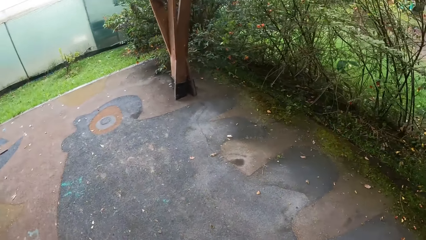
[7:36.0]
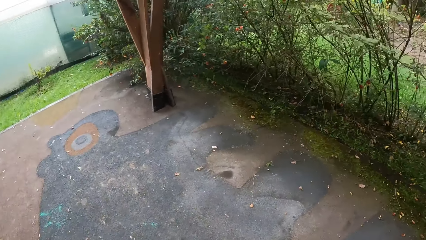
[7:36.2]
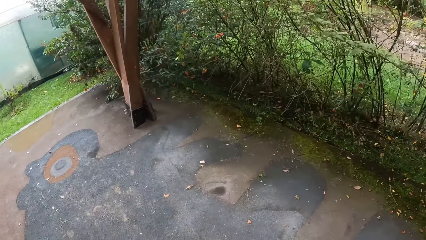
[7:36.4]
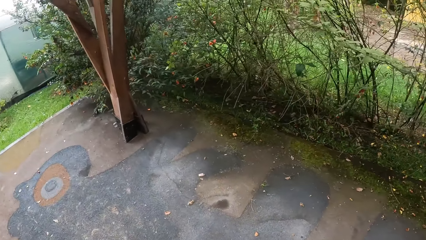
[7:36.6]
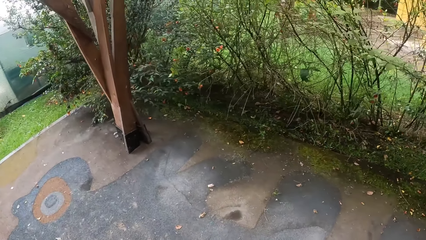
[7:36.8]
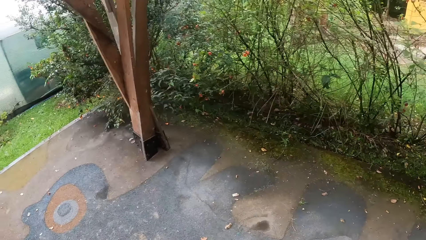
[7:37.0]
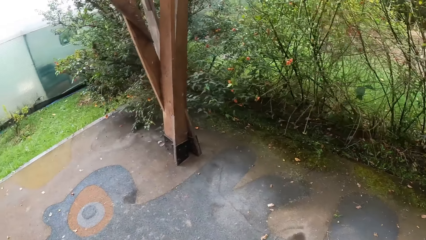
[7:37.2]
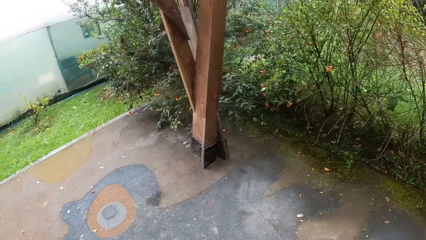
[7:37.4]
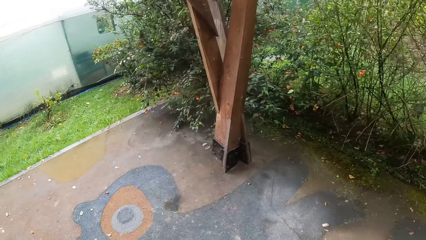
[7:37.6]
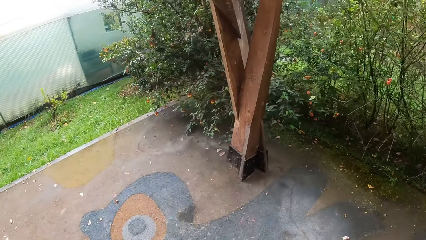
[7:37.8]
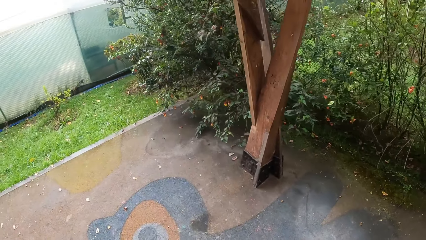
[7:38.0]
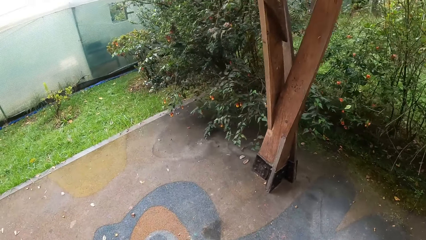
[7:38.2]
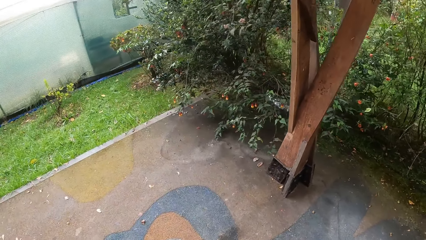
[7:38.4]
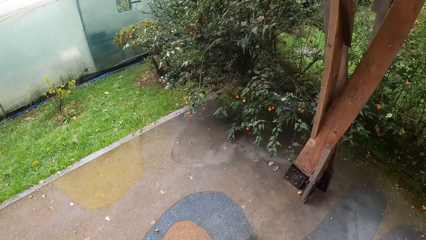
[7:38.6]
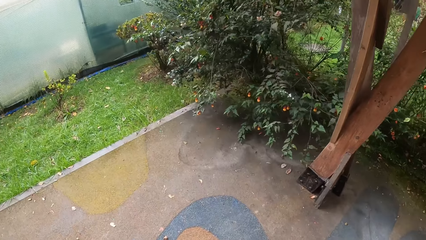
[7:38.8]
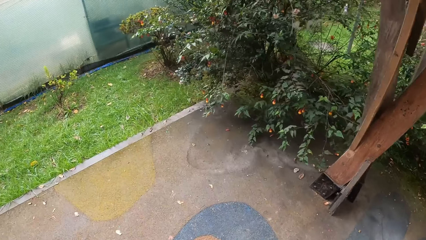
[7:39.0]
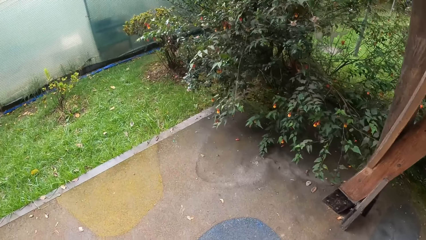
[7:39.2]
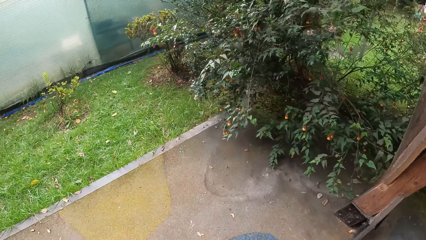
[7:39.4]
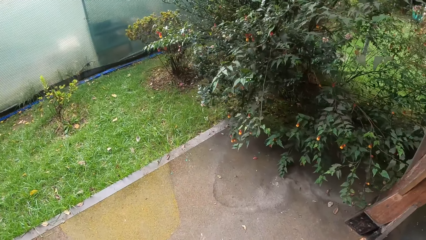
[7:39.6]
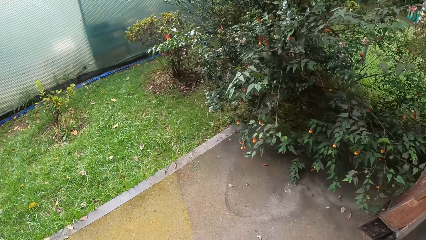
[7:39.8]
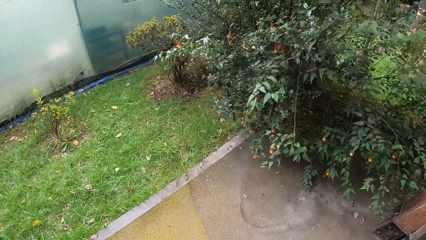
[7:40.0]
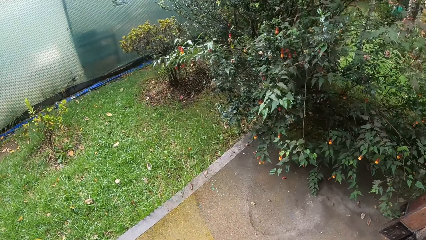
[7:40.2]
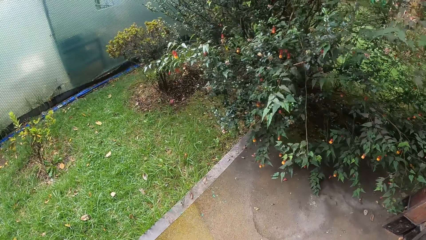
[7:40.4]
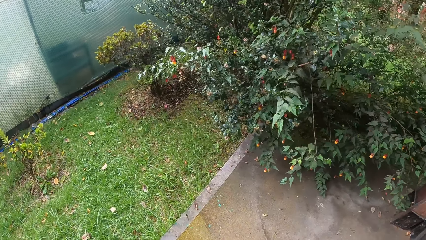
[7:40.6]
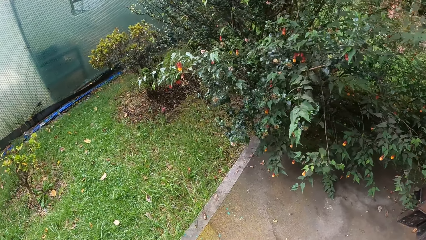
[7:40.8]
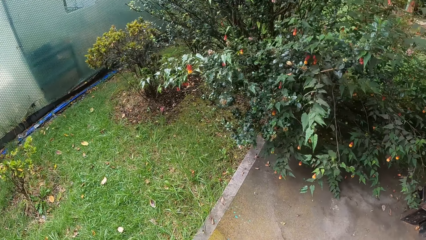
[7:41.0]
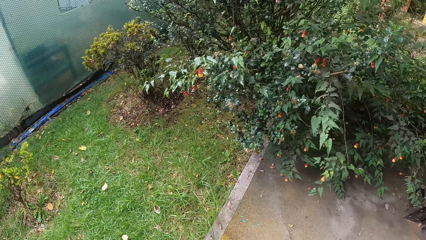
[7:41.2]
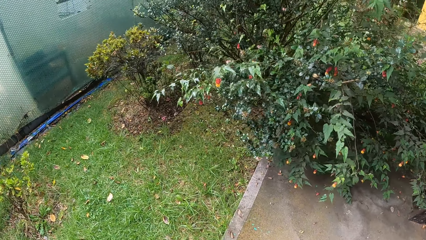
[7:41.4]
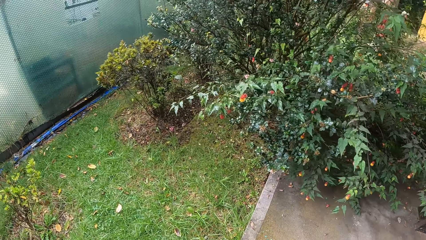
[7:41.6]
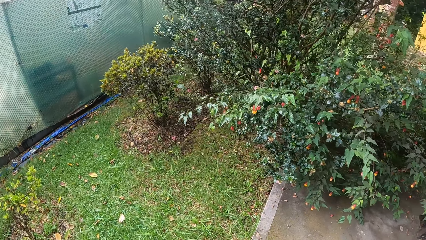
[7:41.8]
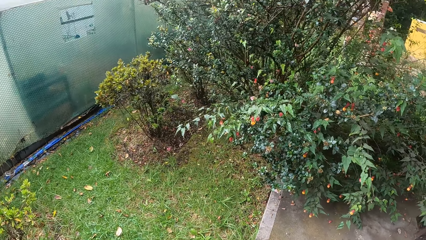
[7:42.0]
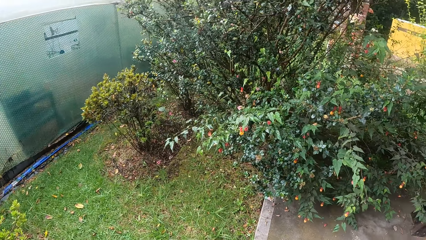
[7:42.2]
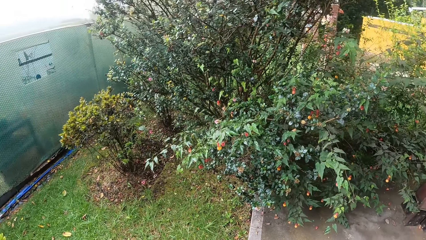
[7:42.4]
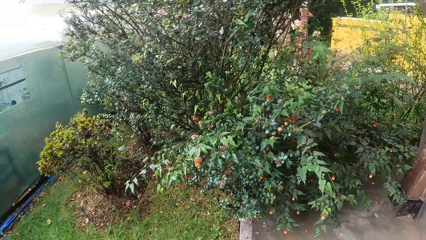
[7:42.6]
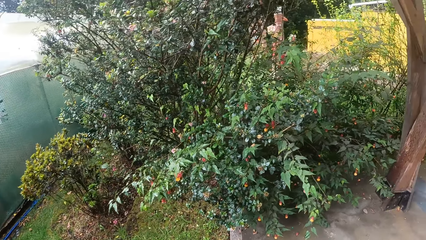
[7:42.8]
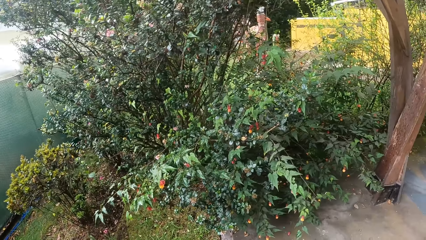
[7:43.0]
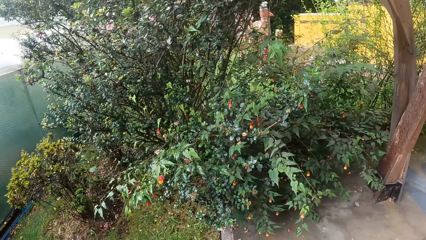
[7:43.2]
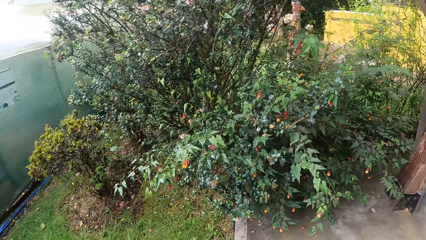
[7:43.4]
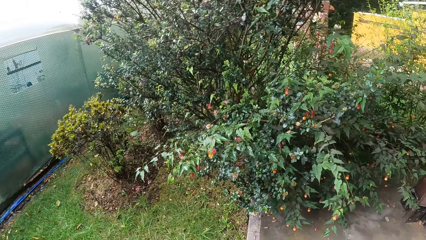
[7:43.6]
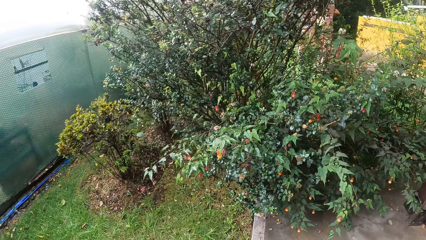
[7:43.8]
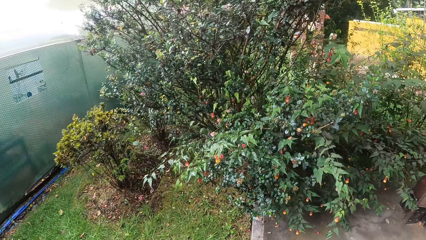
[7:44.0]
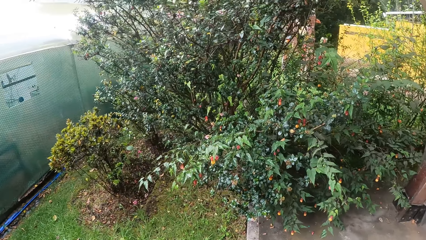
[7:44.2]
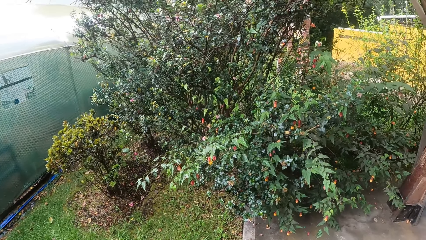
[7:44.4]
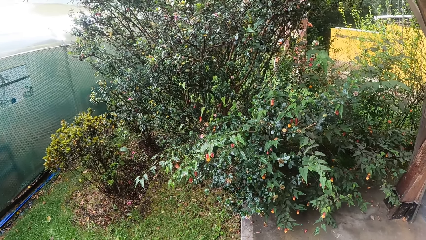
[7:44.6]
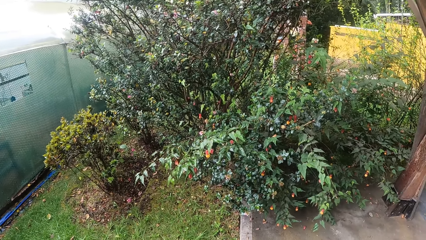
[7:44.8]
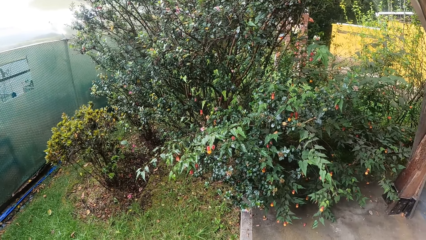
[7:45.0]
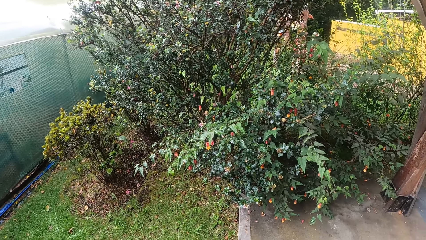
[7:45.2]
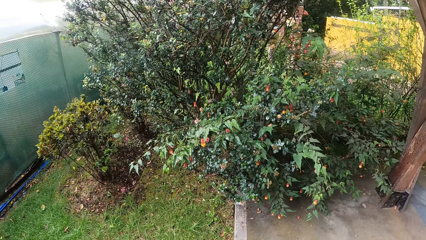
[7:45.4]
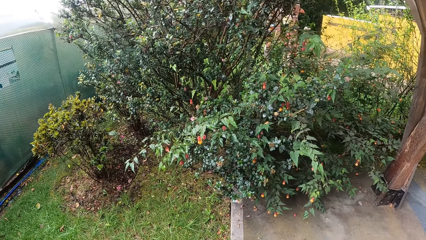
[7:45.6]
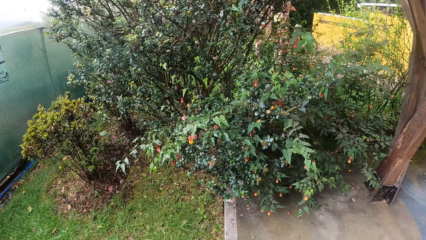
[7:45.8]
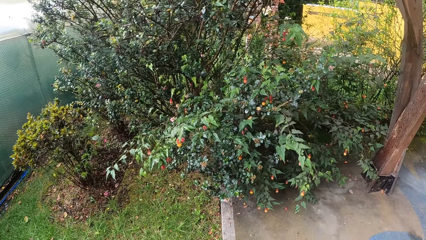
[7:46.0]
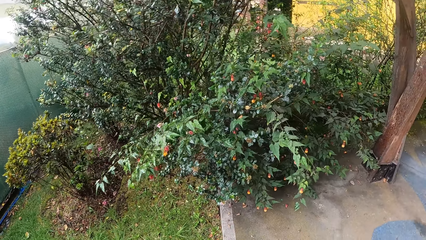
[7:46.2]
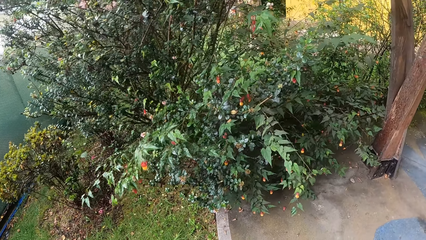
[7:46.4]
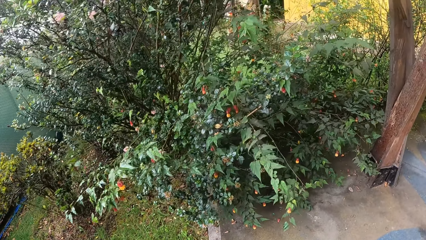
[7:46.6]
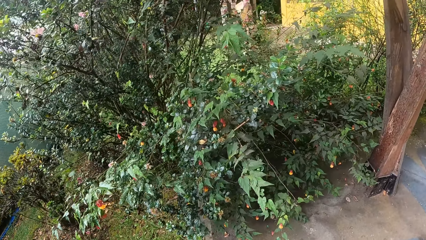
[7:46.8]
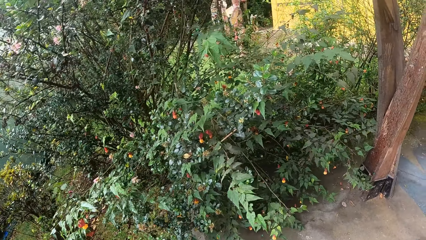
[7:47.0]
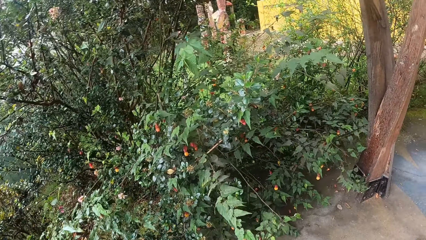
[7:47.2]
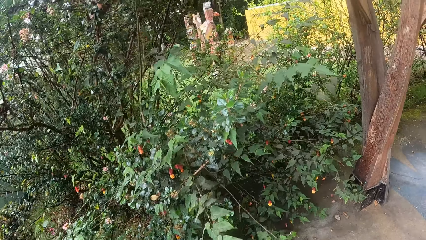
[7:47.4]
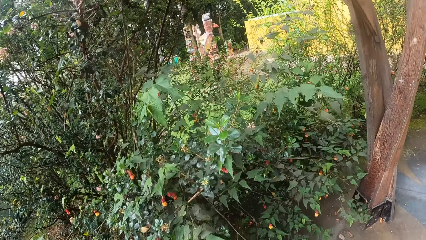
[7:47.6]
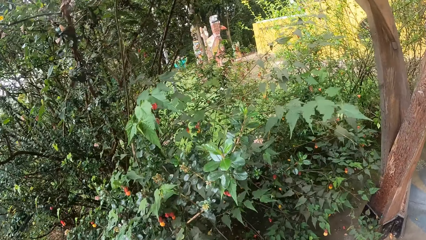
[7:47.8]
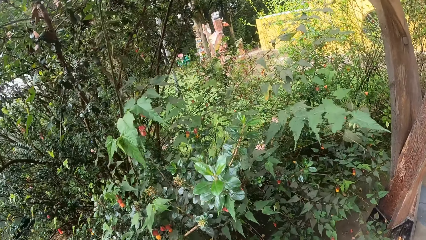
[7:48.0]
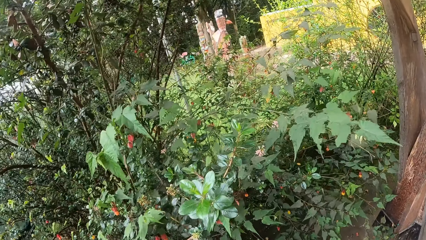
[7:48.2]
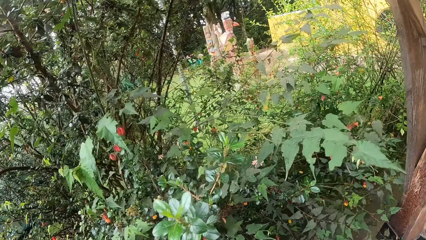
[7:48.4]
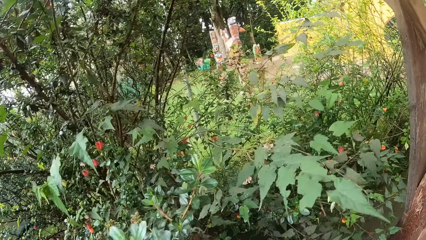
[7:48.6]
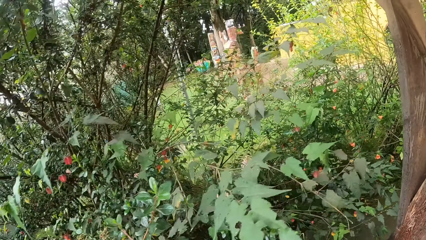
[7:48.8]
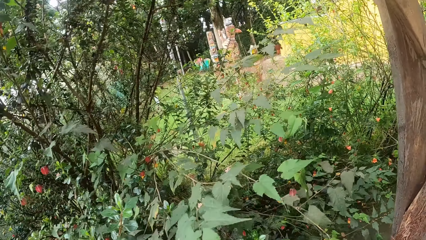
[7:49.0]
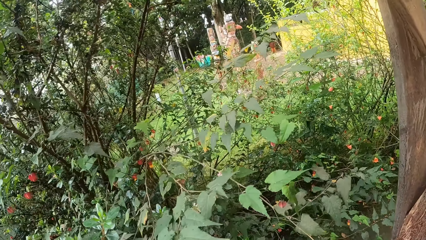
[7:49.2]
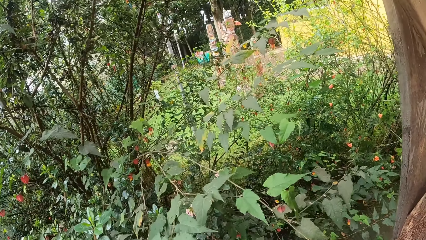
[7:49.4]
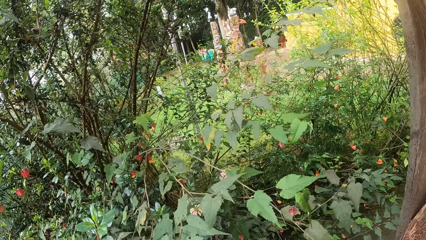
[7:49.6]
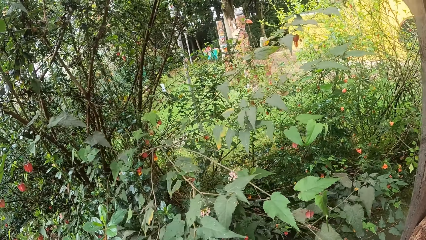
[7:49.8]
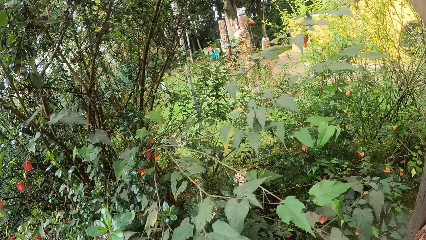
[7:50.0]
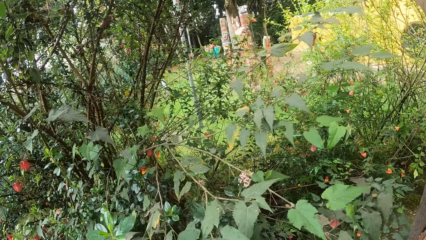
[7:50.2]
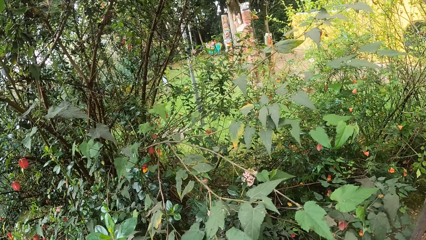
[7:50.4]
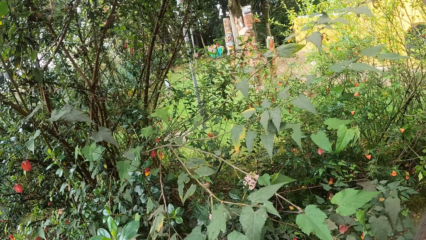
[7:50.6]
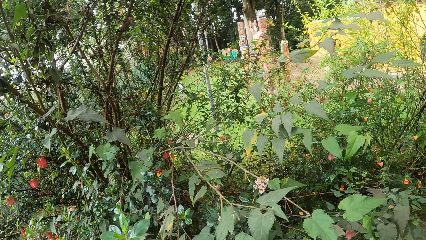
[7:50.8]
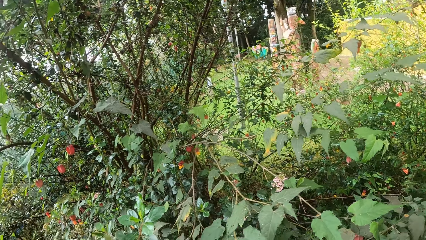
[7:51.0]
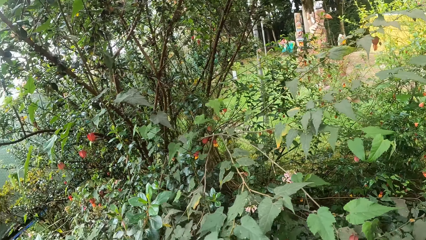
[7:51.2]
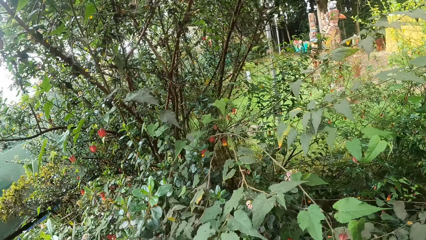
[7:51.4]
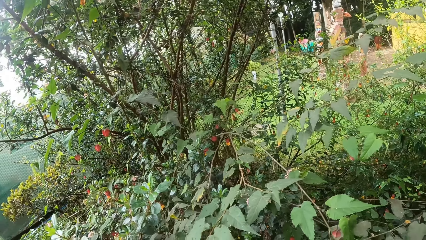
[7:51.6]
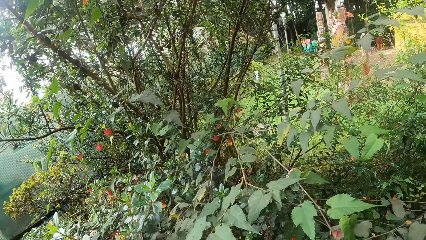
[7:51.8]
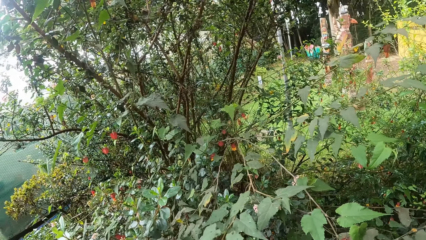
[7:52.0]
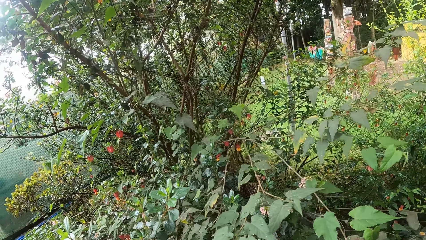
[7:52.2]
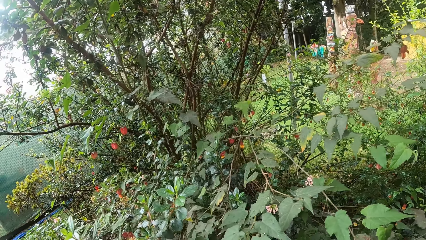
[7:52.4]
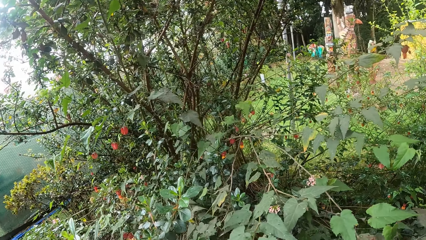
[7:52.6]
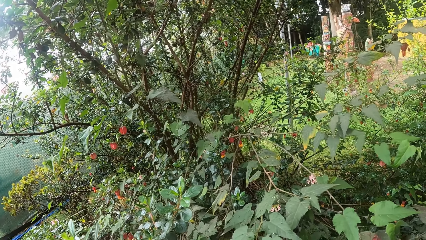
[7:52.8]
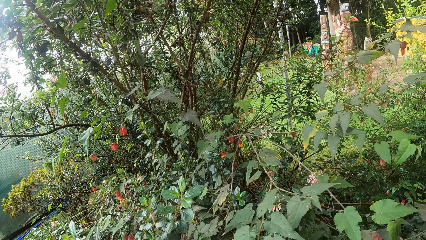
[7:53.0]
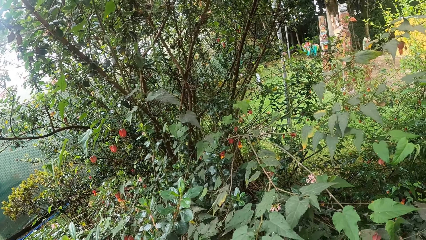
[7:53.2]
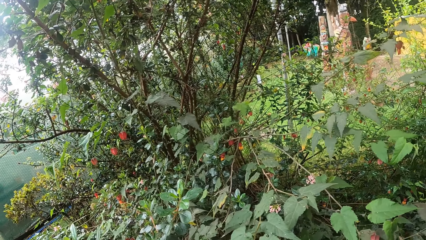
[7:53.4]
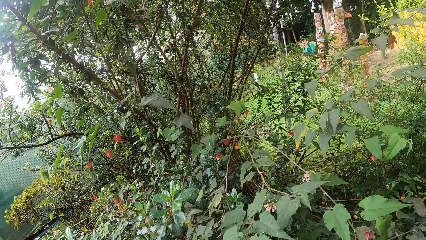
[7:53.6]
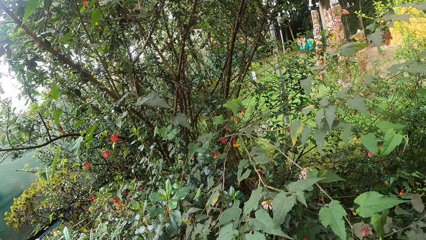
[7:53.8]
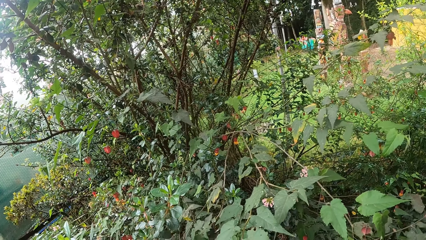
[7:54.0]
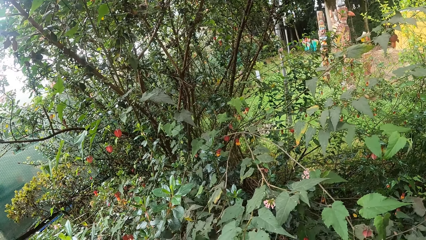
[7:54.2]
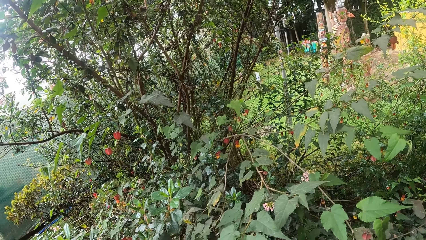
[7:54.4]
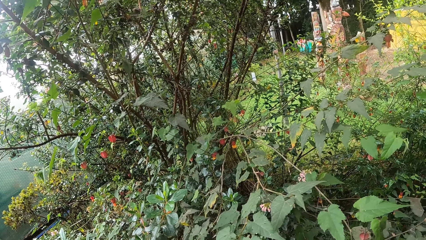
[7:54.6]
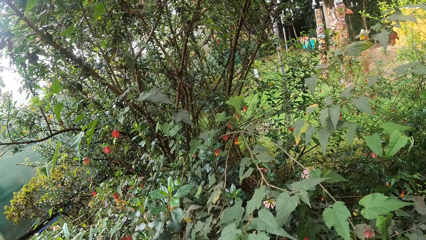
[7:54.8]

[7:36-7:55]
The camera wearer looks at the plant.
